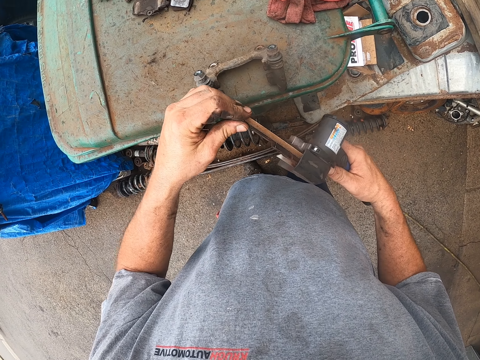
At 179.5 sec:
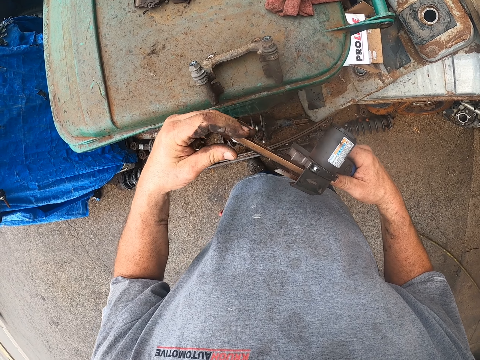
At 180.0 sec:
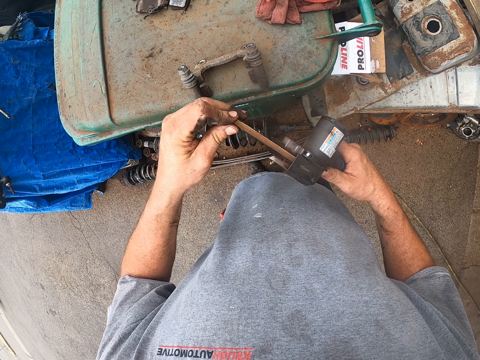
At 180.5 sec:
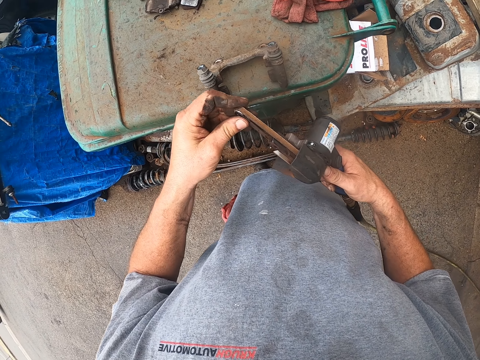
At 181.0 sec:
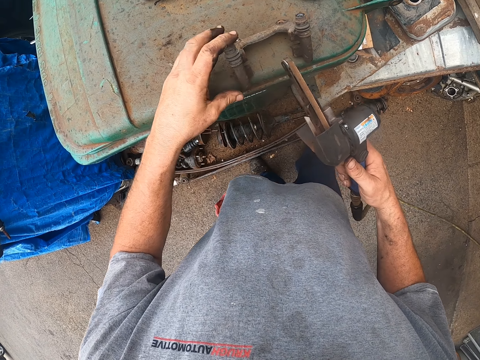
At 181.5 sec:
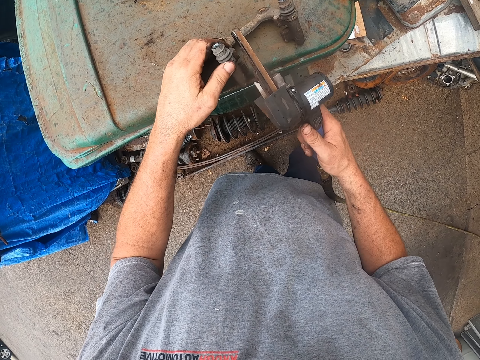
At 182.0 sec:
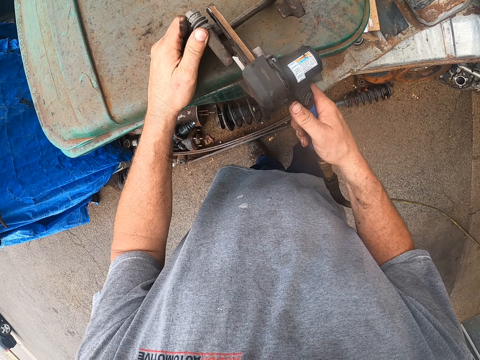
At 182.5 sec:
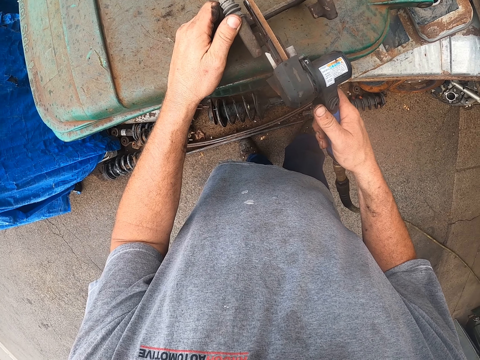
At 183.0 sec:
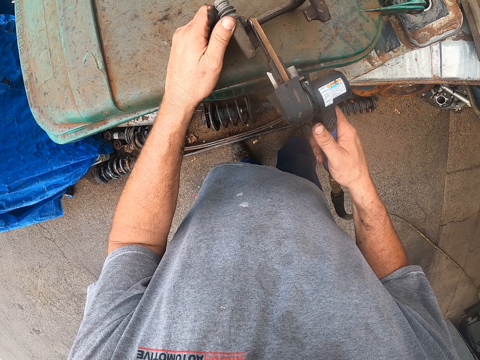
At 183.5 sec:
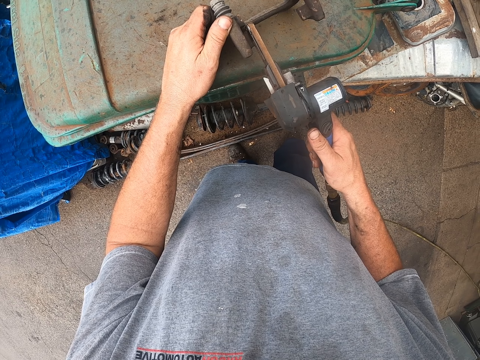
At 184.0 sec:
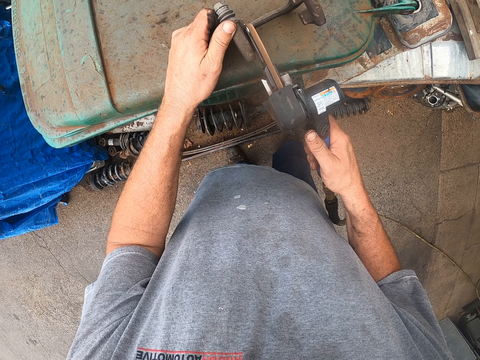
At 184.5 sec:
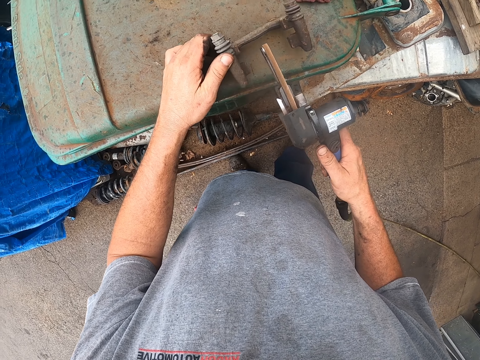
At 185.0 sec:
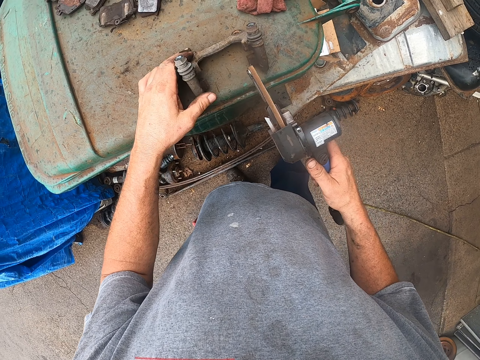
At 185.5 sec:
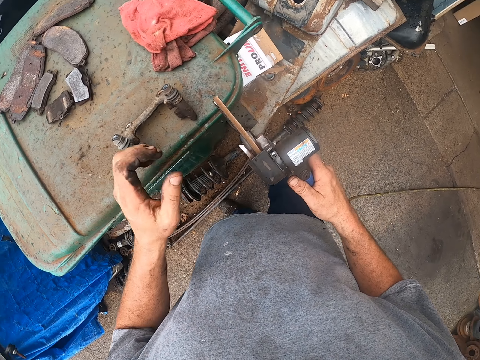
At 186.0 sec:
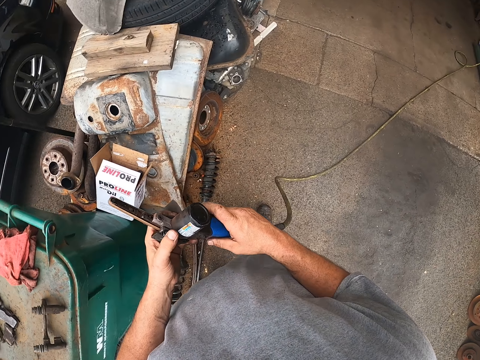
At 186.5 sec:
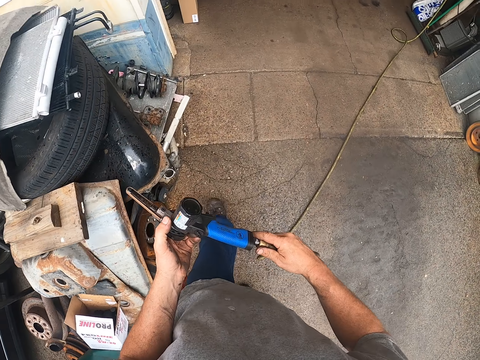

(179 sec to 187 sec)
The camera wearer touches part of the blower. They hold part of the brake disc. They blow the part of the brake disc. They place part of the brake disc on top of the dustbin. They hold the blower with both hands.

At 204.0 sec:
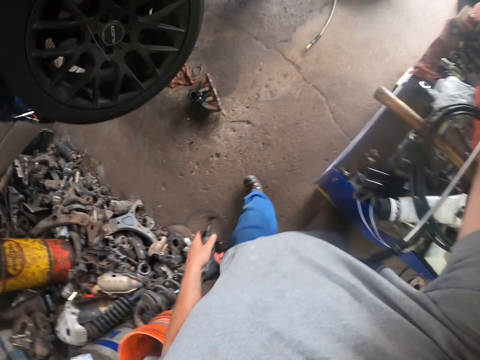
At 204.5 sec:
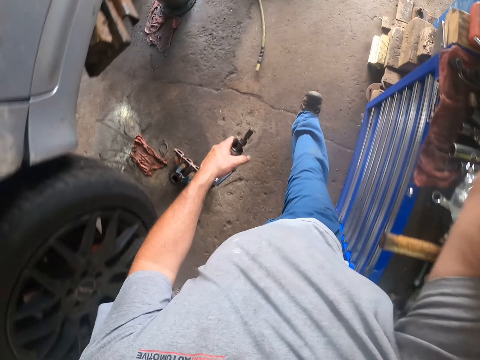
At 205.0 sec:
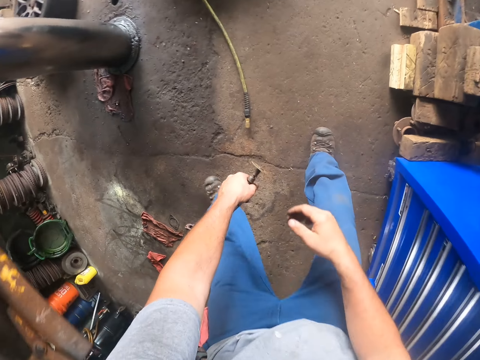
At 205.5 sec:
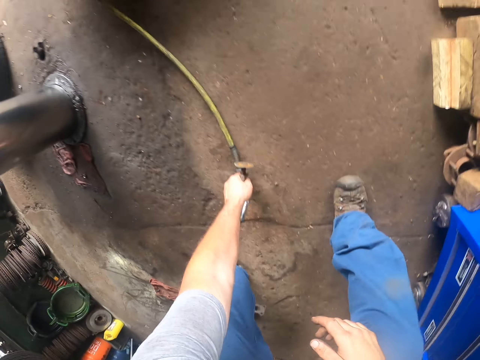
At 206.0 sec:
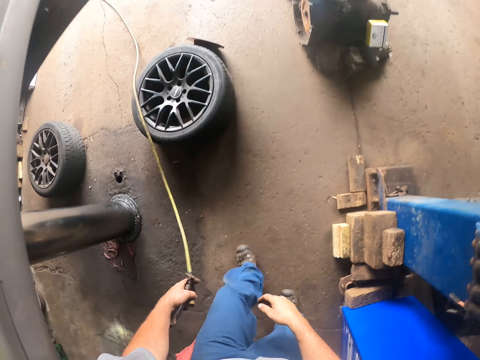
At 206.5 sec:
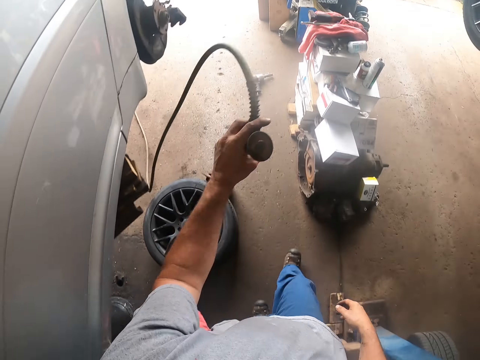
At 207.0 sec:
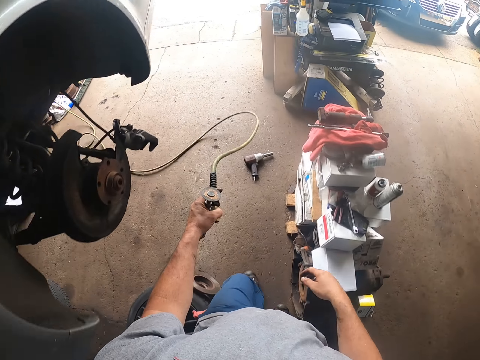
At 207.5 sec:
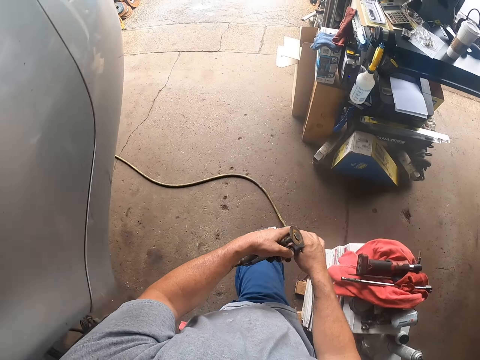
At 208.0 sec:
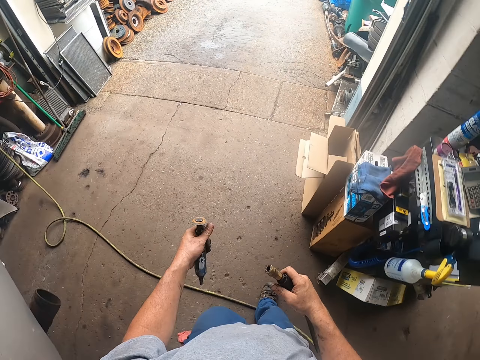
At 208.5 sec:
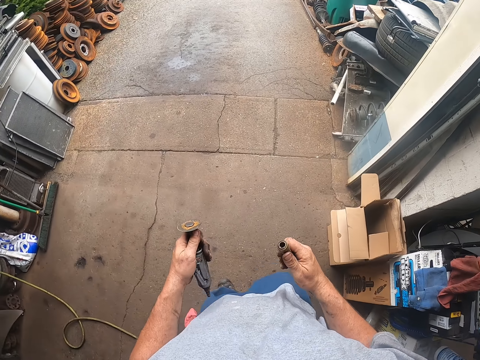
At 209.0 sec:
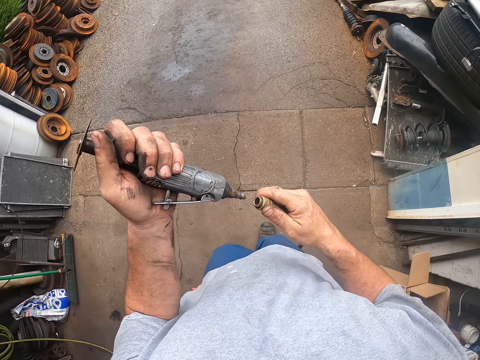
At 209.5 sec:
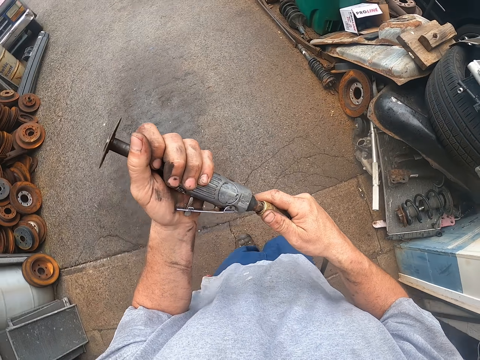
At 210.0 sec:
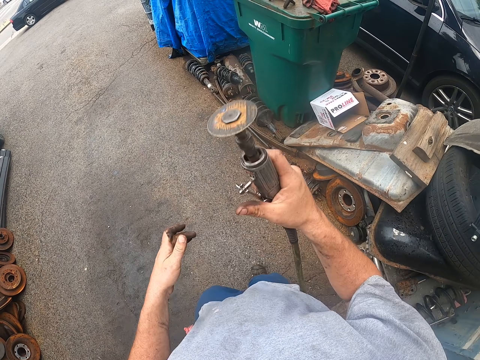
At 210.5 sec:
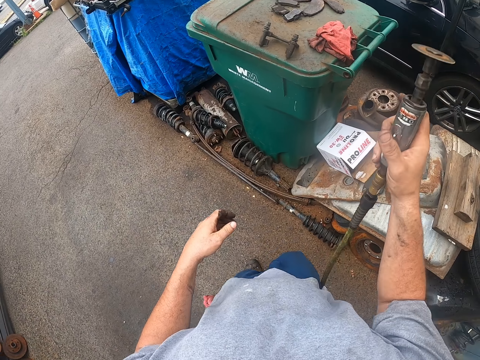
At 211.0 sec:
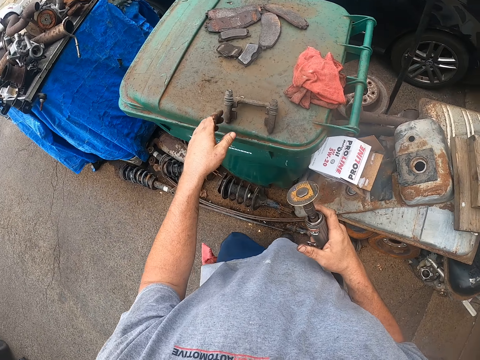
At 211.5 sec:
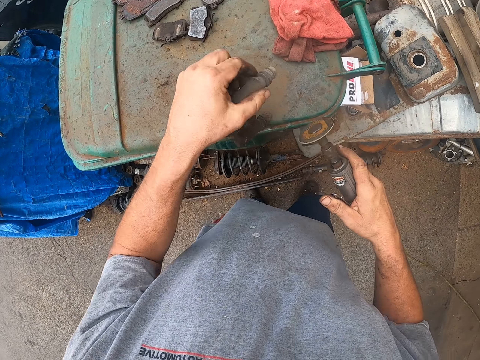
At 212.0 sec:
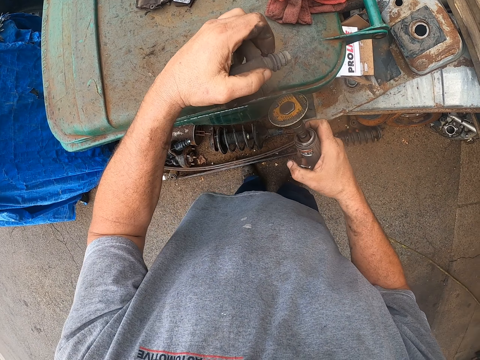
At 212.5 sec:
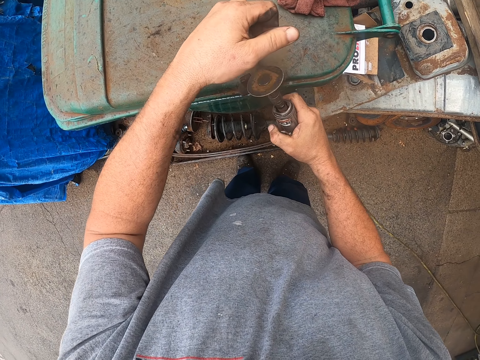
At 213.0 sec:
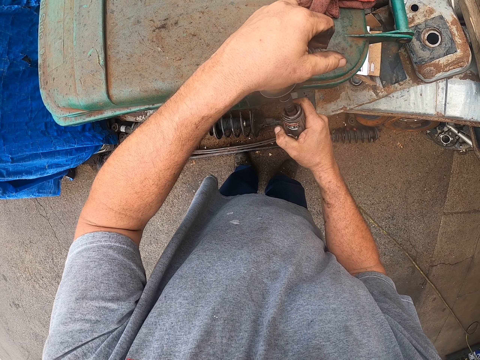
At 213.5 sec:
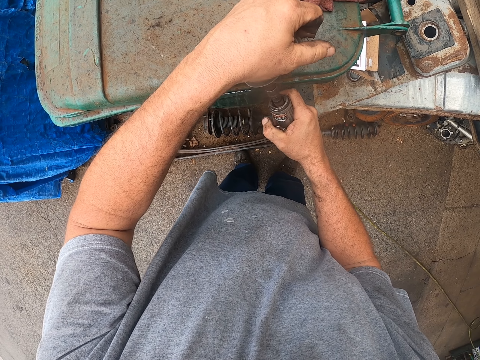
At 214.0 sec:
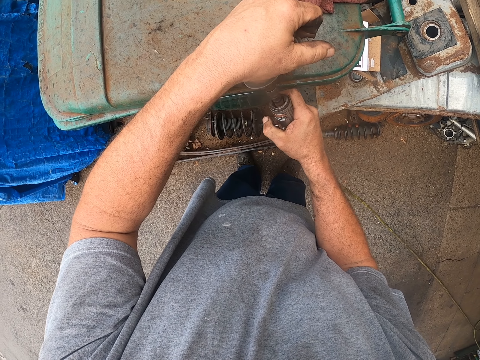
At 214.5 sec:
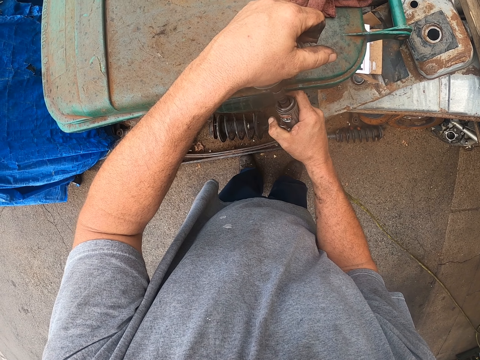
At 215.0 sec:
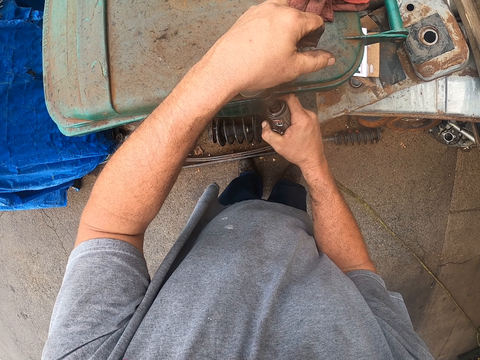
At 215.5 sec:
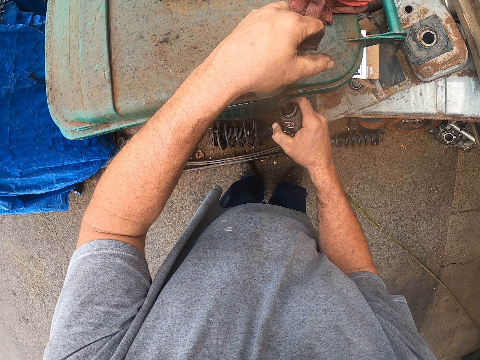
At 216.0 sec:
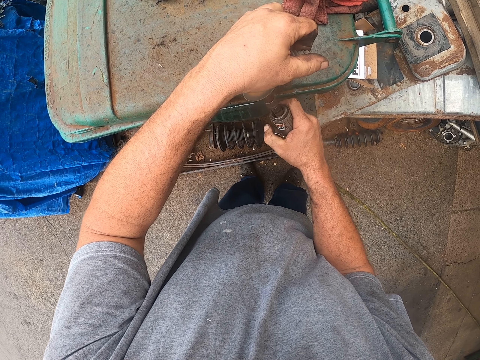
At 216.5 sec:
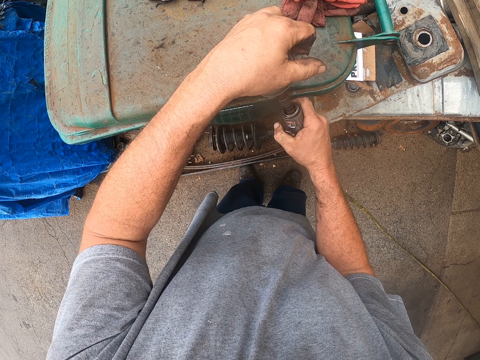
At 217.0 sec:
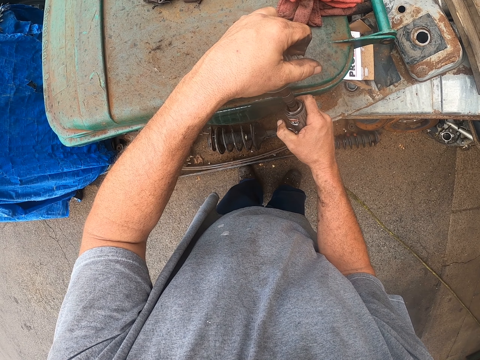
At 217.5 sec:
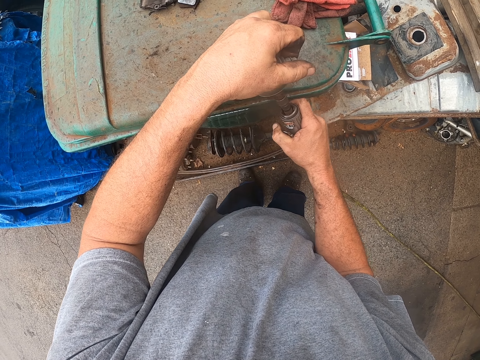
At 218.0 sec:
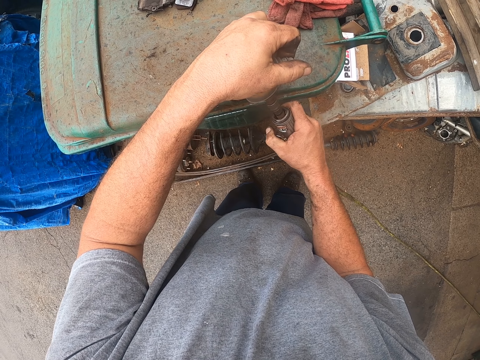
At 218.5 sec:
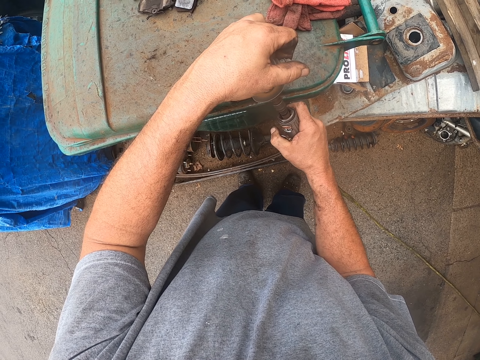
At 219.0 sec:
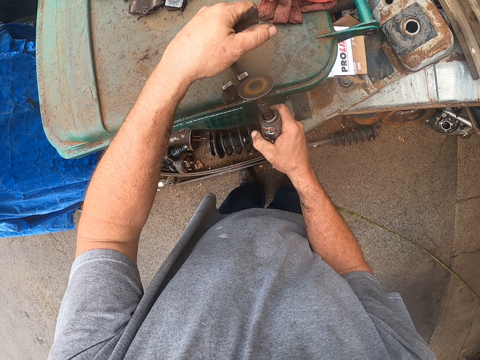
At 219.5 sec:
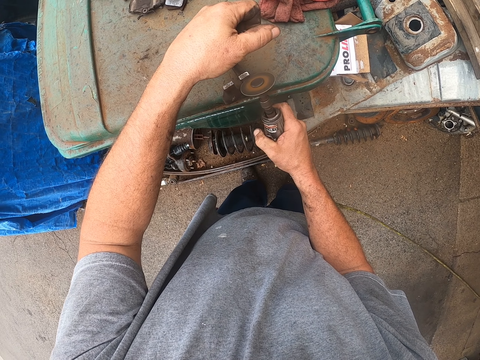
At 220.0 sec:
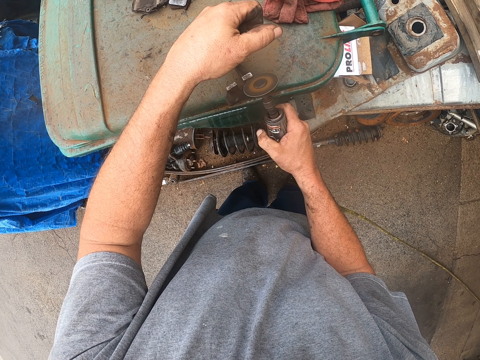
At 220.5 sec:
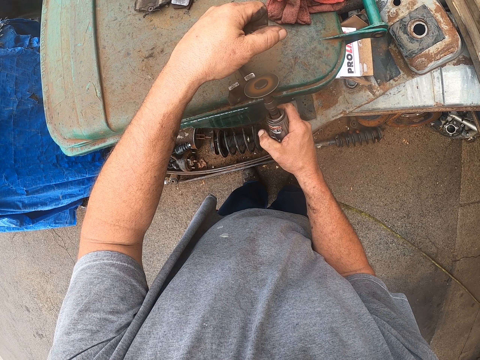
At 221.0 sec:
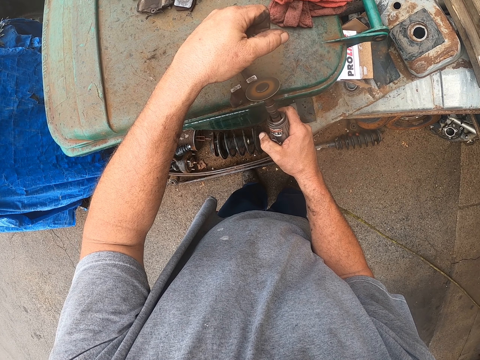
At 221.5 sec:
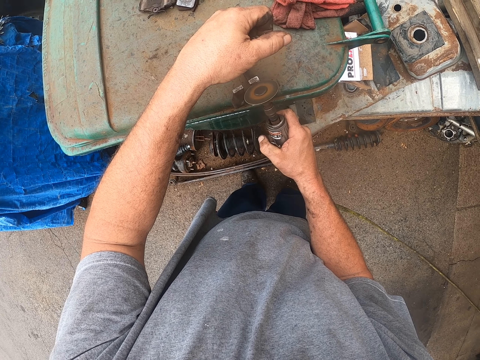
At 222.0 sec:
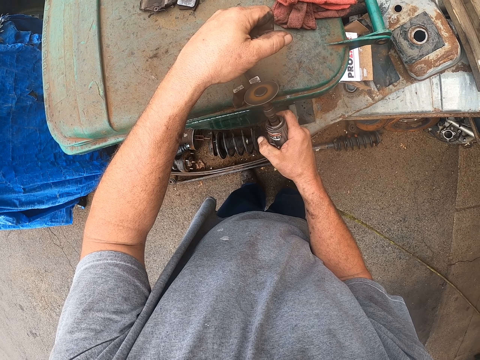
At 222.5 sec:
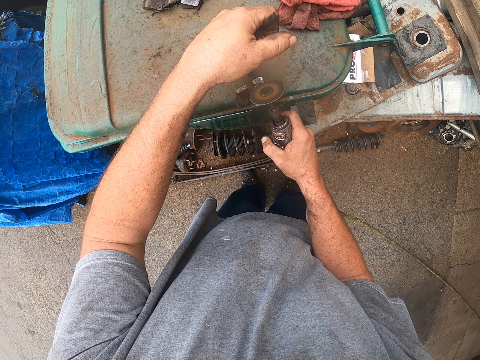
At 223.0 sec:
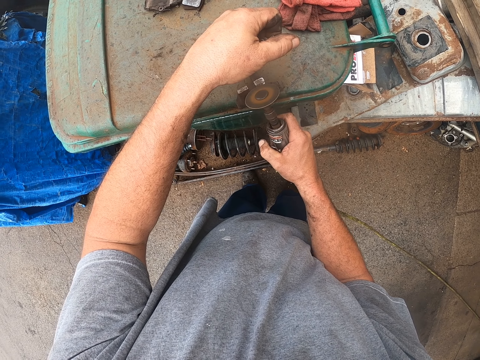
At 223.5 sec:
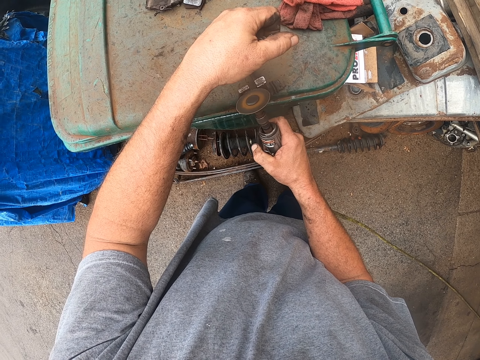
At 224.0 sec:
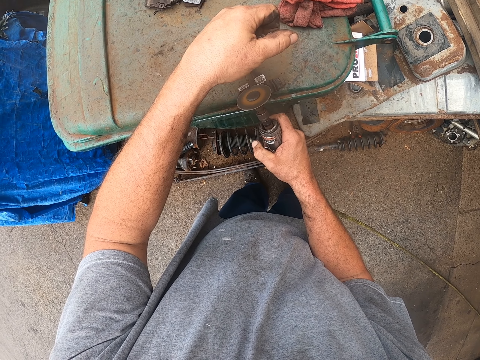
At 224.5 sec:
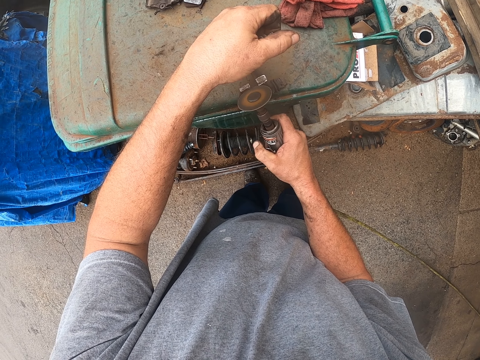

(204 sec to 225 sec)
The camera wearer picks up a pipe or pump. They walk on. They connect the hand grinder to the pipe. They fix the tool on the pump. They lift the hand grinder. They turn part of the brake disc. They grind part of the brake disc. They clean something.
